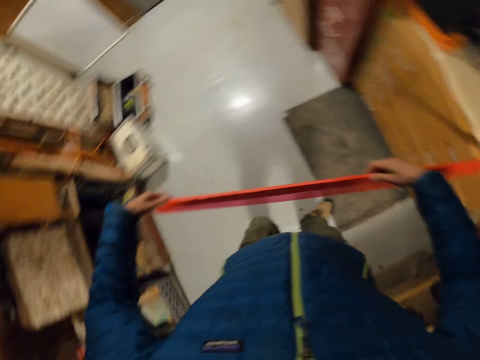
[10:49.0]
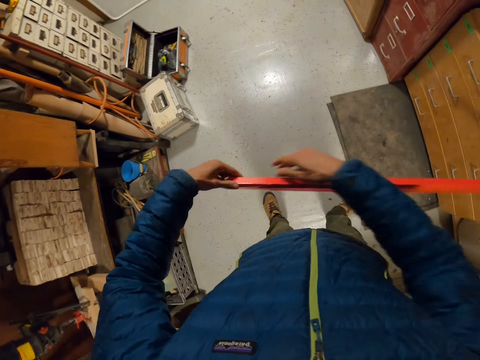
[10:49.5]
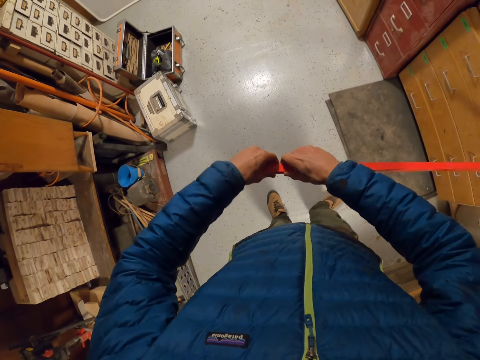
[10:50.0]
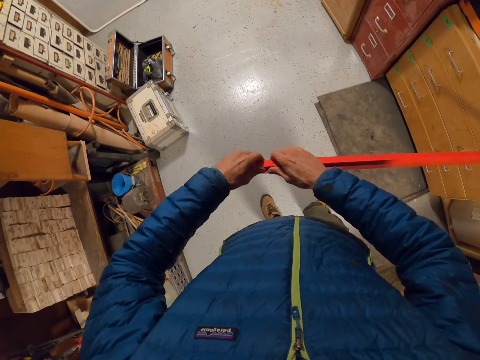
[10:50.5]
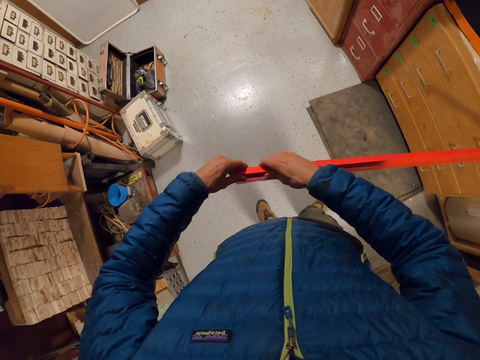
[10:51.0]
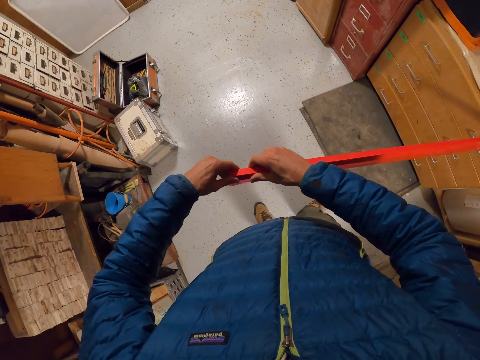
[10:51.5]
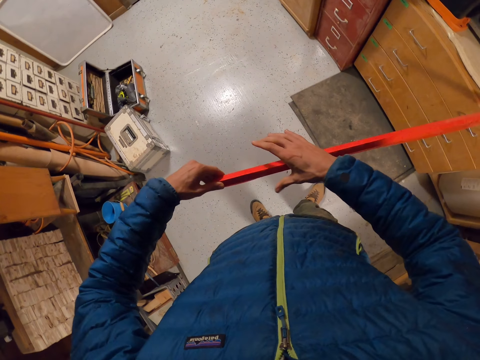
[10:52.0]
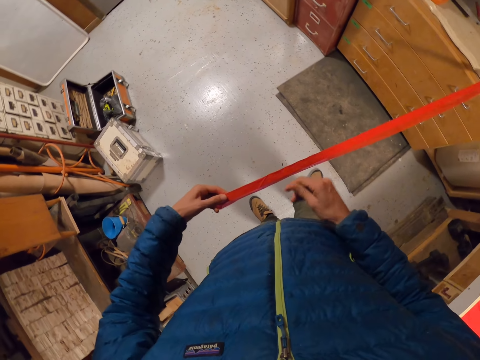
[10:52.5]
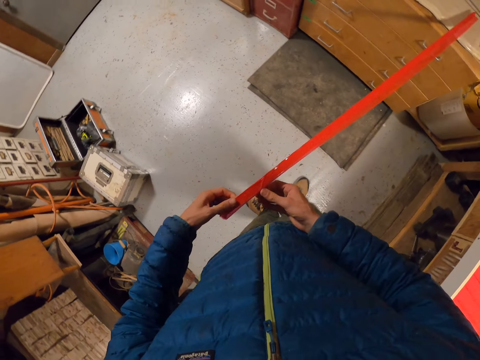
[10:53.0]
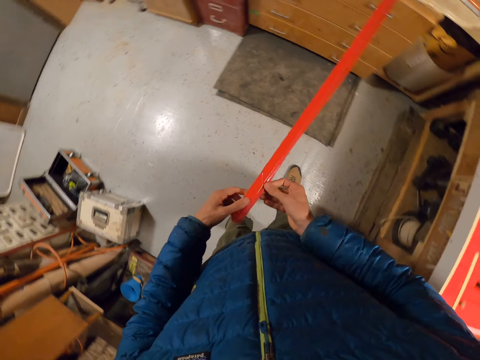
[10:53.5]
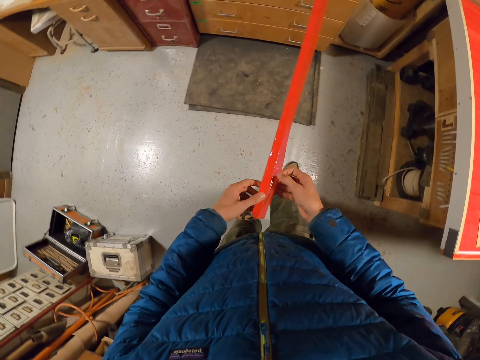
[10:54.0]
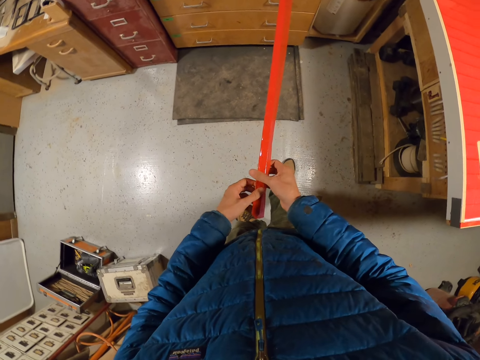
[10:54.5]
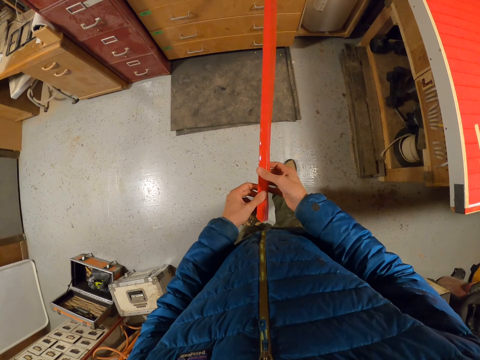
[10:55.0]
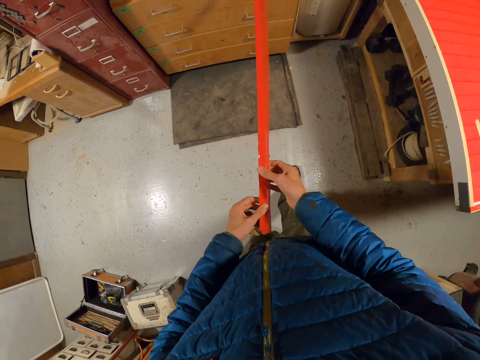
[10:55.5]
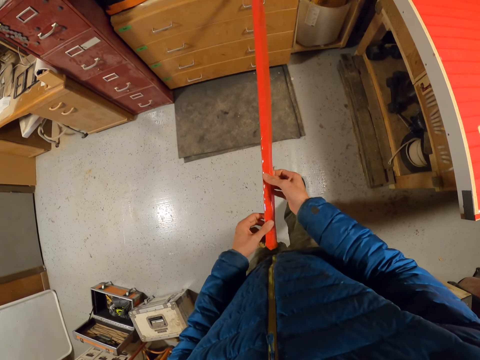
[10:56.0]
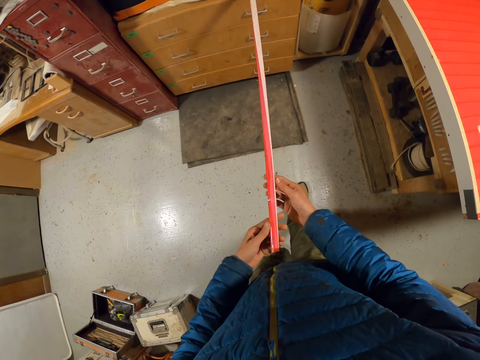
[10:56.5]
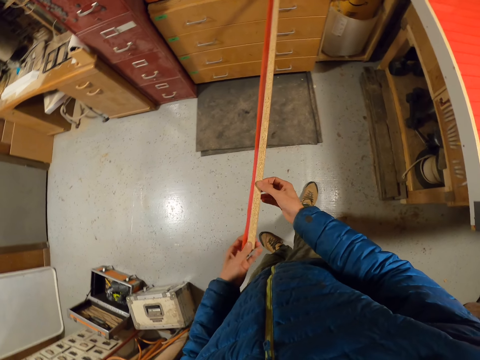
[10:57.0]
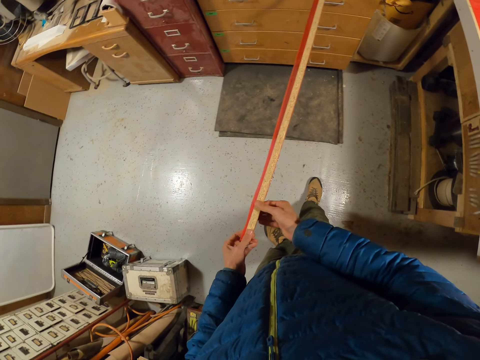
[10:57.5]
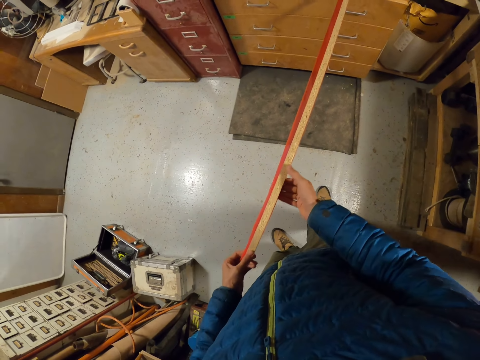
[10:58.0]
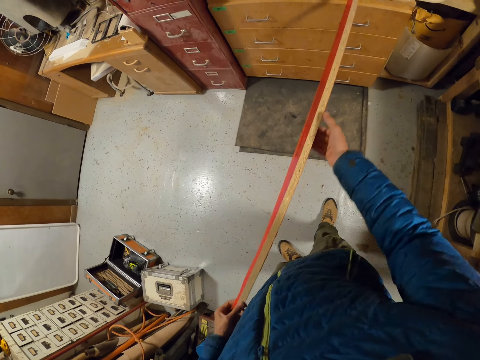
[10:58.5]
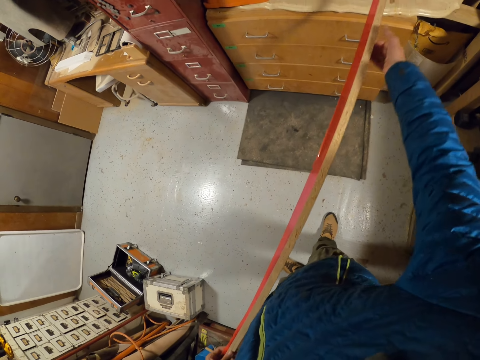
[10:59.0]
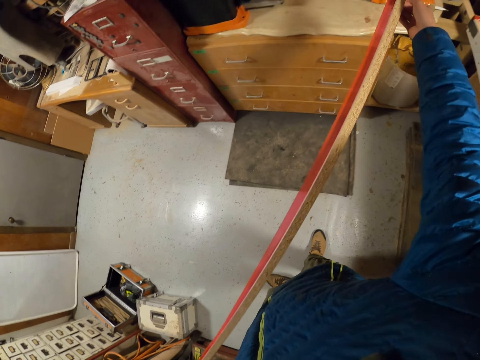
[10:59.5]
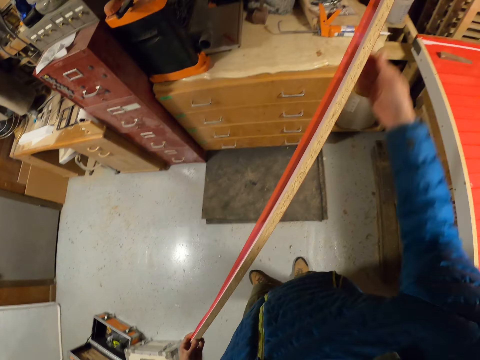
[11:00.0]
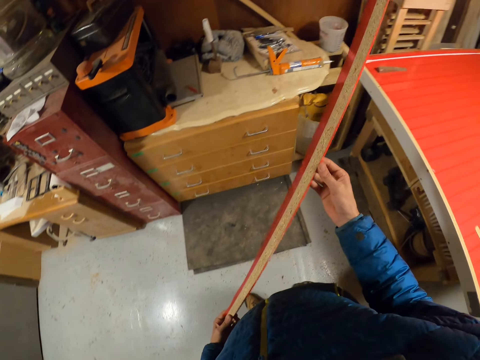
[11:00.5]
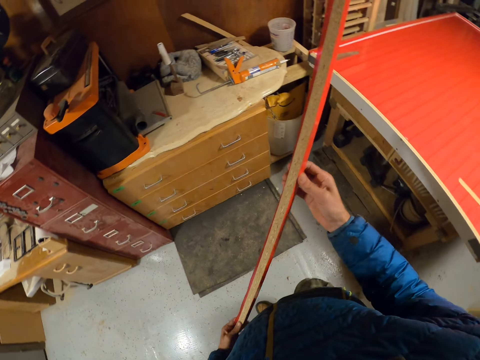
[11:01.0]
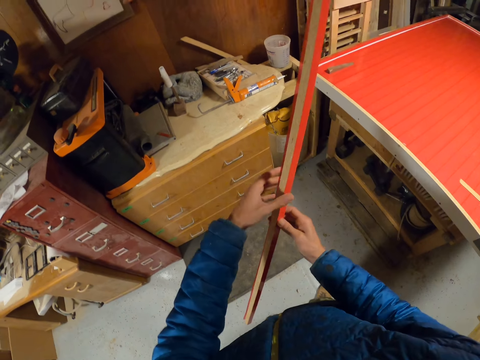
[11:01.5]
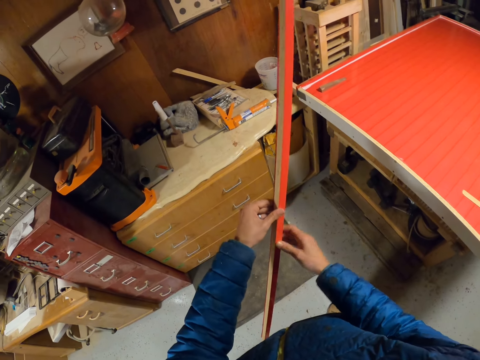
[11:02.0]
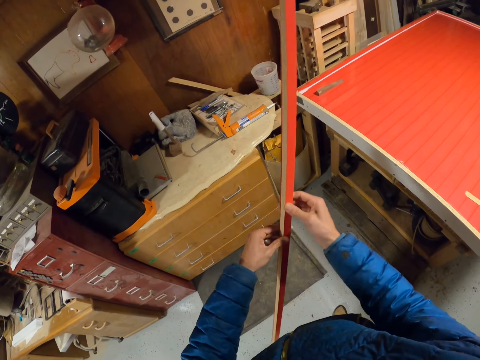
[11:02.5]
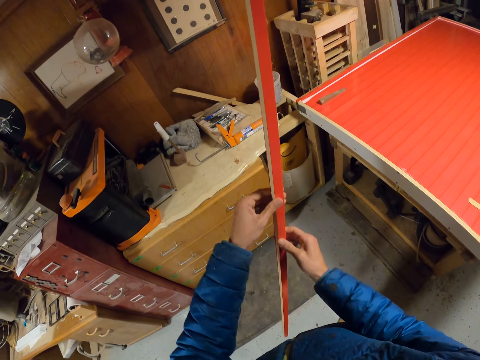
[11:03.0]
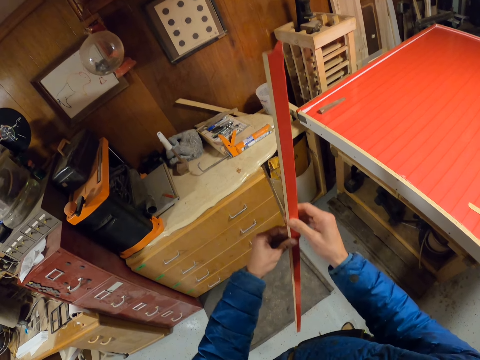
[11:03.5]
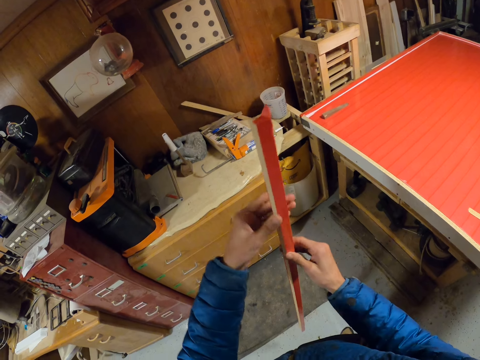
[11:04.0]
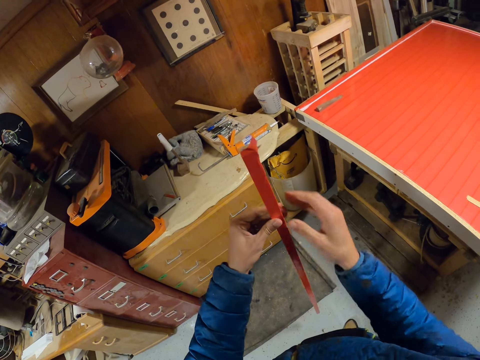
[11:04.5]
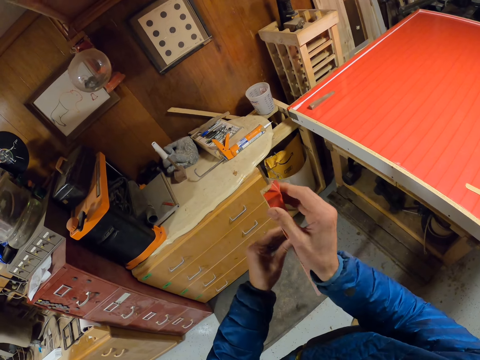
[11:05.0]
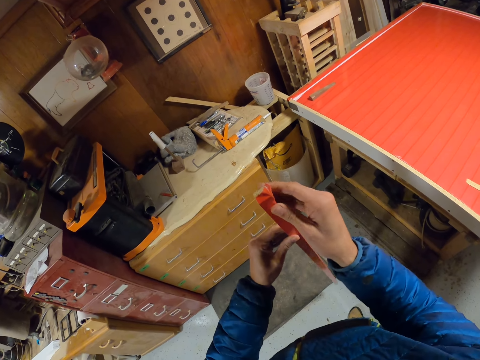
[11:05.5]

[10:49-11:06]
The camera wearer moves close to the table. They smoothen the strip of masking tape on the long piece of wood with the right hand. They align the cellotape and touch the cellotape. They turn the long wooden cardboard. They align the cellotape. They smoothen the strip of masking tape on the long piece of wood with both hands. They move the hand.

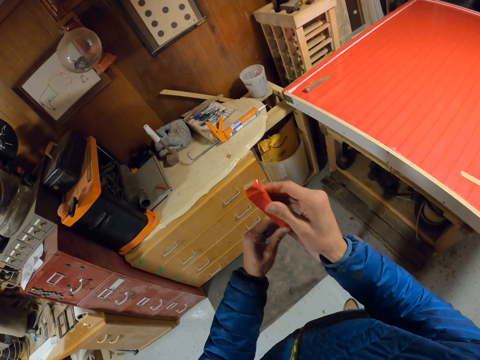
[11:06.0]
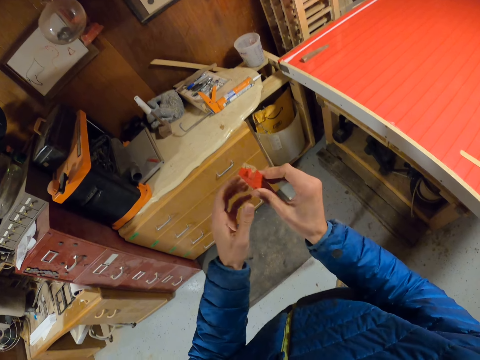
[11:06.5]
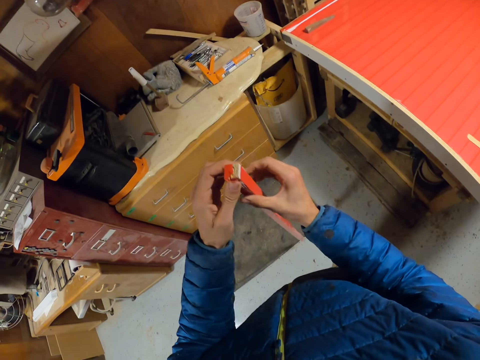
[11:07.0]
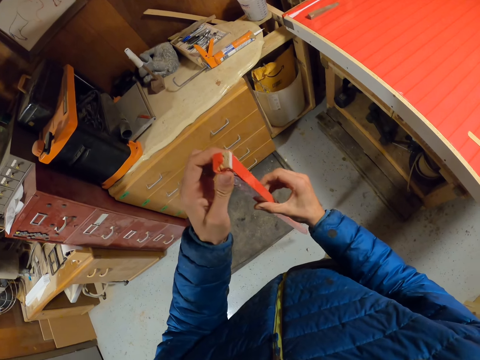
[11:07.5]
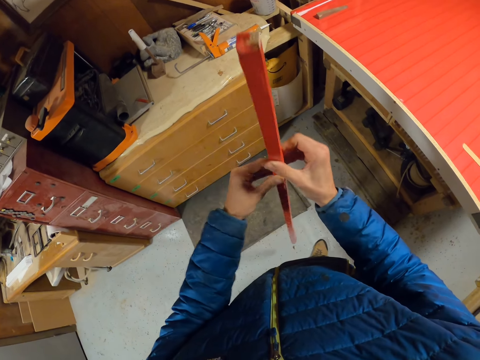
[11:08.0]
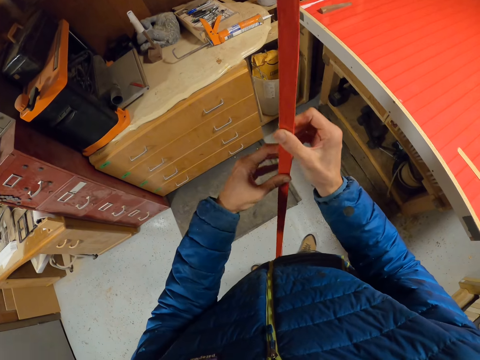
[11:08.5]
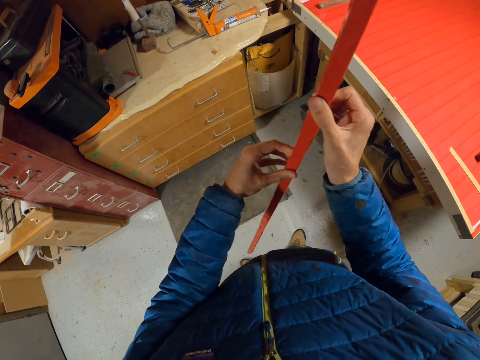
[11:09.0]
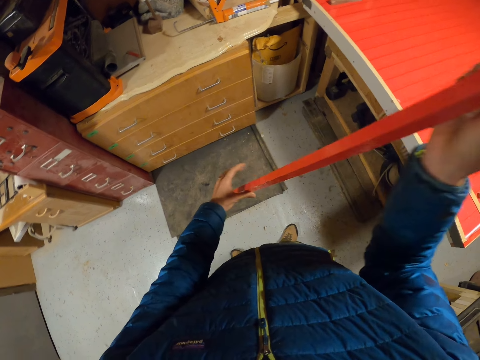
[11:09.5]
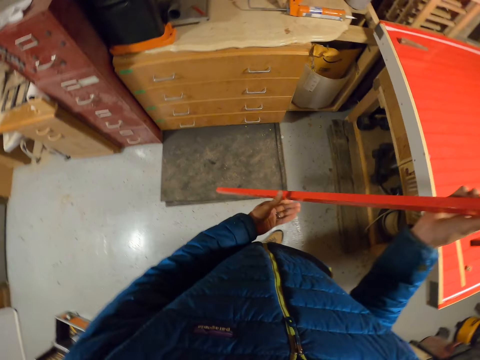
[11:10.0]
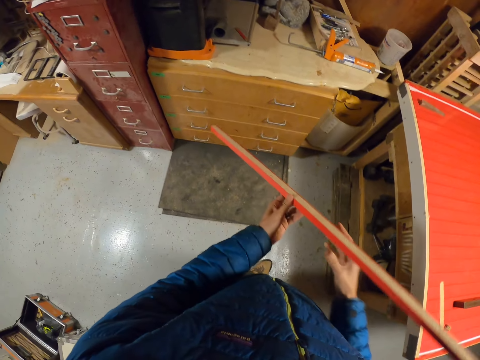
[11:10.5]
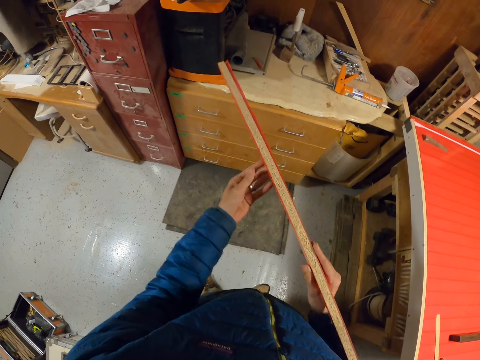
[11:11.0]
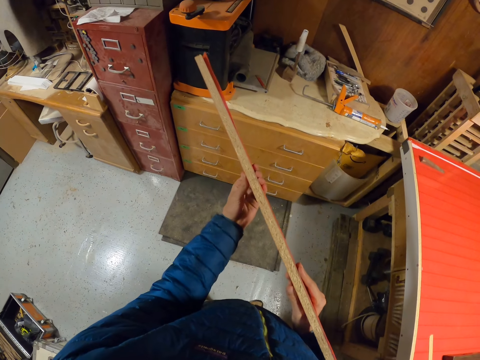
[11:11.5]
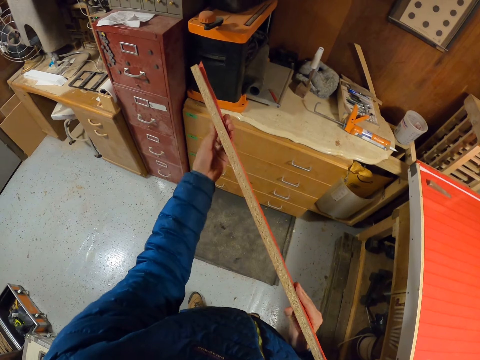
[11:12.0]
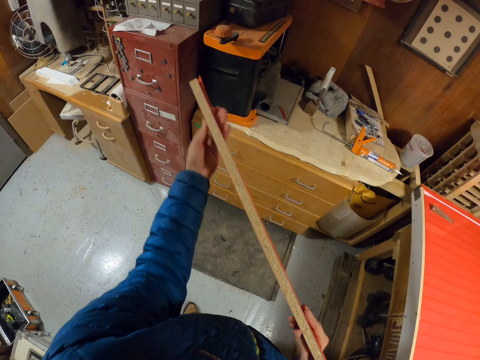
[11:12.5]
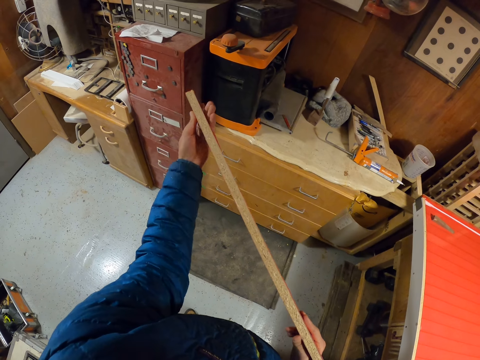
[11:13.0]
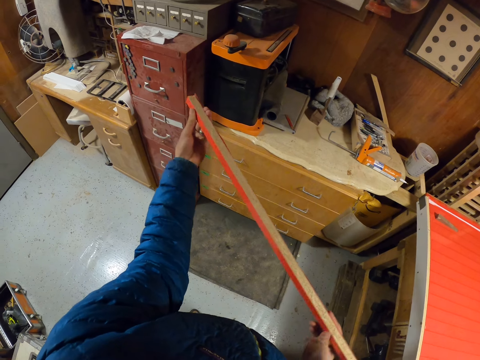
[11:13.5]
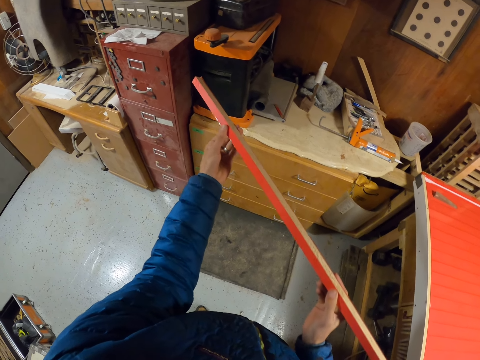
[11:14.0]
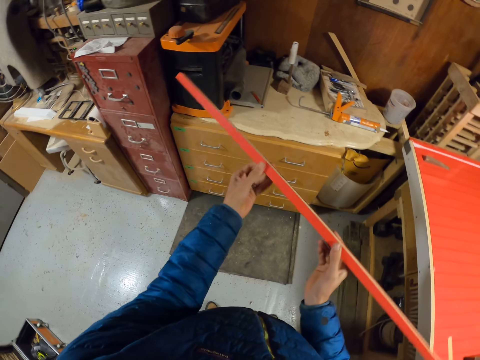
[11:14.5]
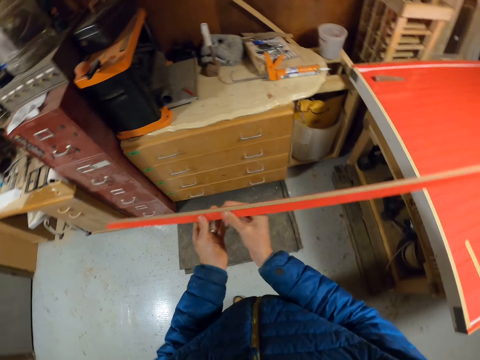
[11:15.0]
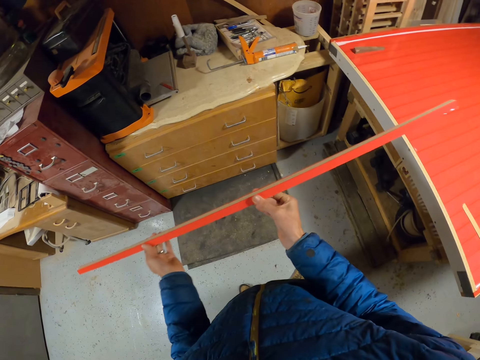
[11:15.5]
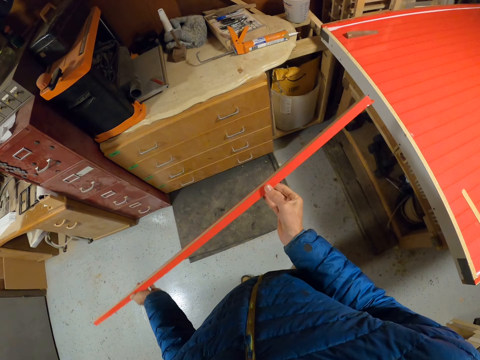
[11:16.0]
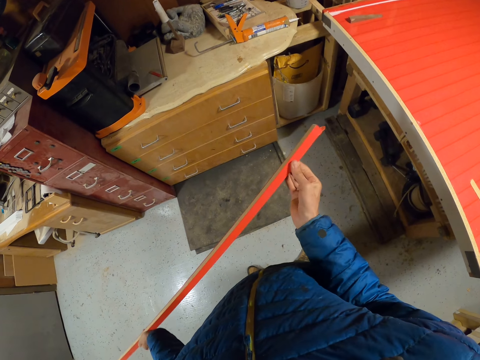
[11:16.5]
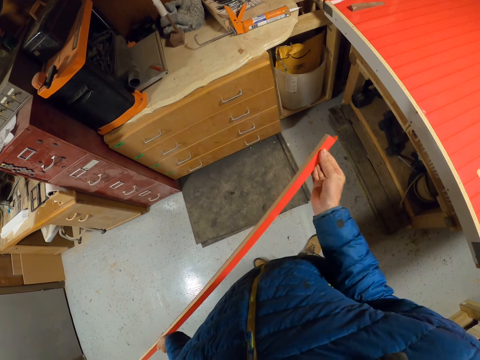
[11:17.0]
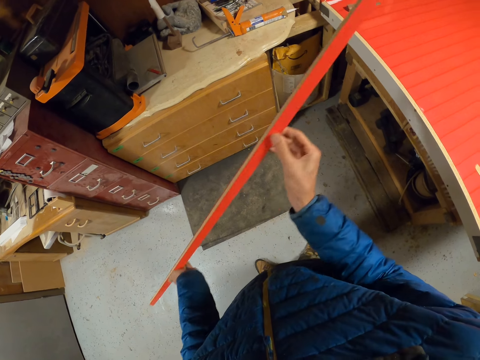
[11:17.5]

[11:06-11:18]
The camera wearer aligns the cellotape. They turn the long wooden cardboard. They move the hand. They align the cellotape.
